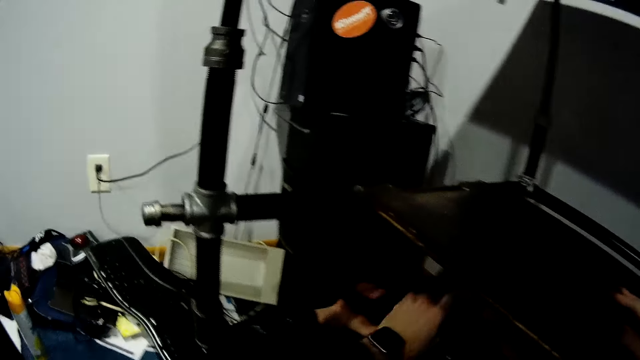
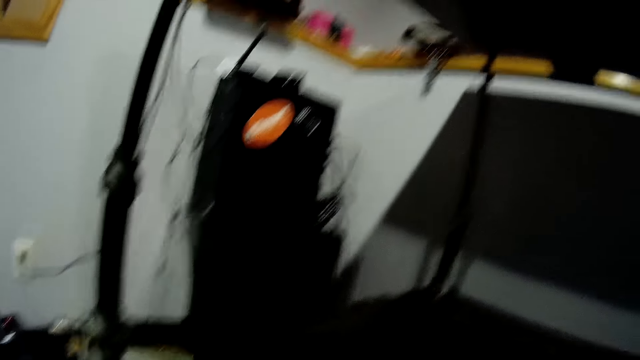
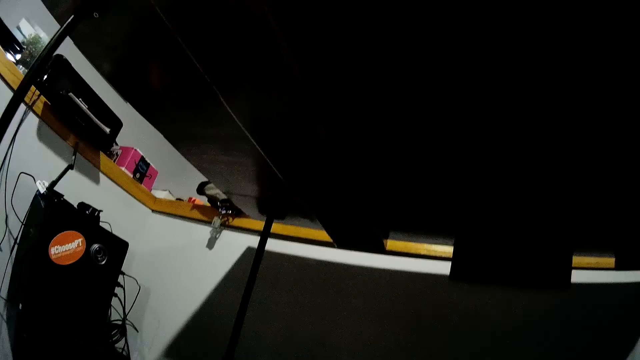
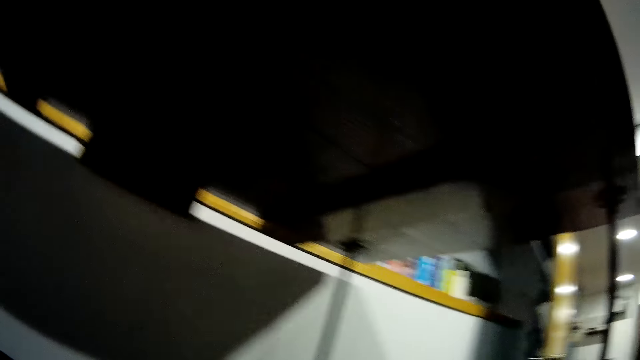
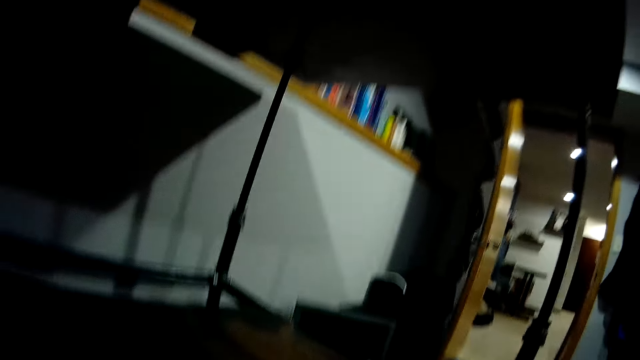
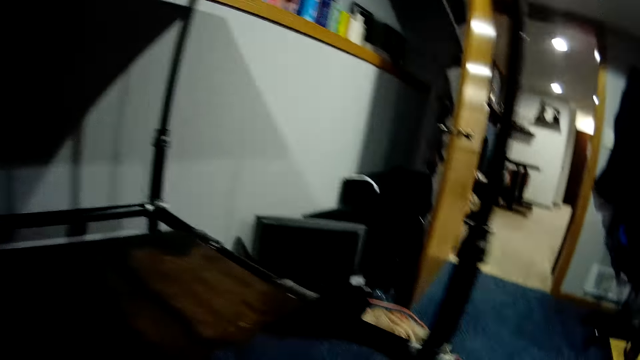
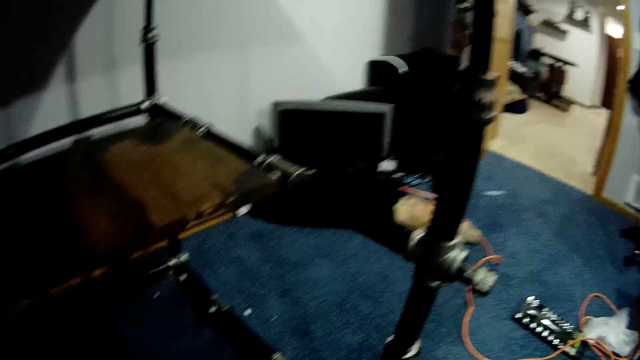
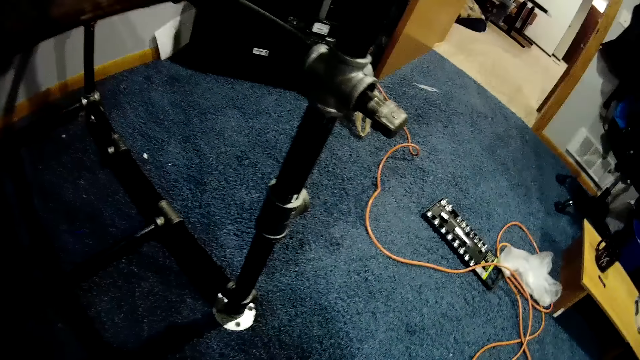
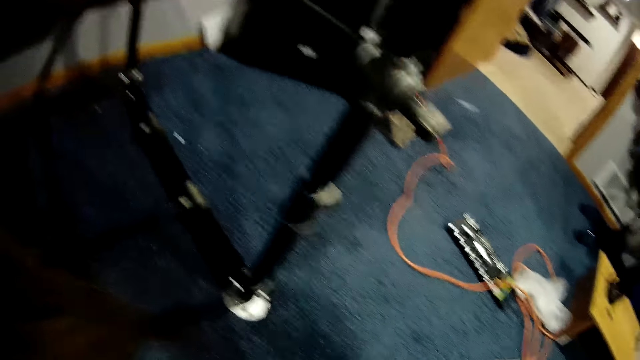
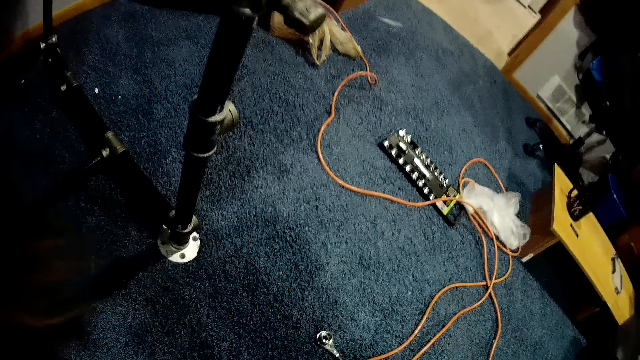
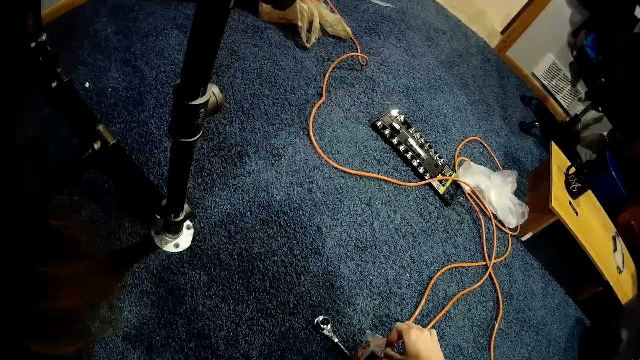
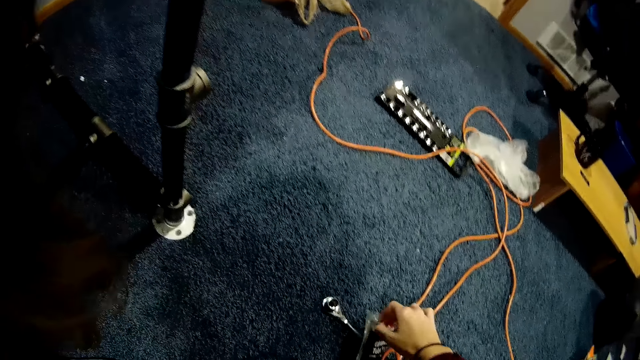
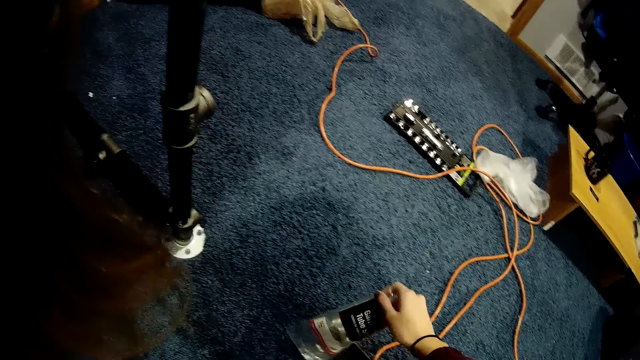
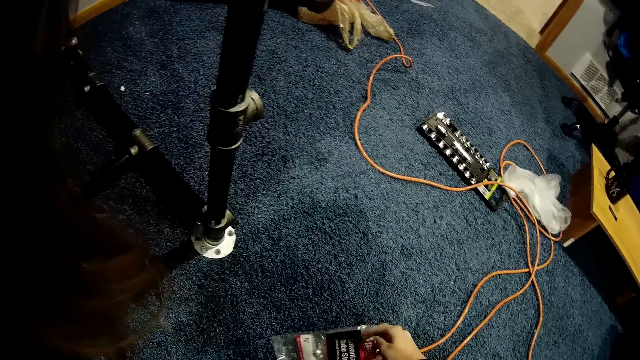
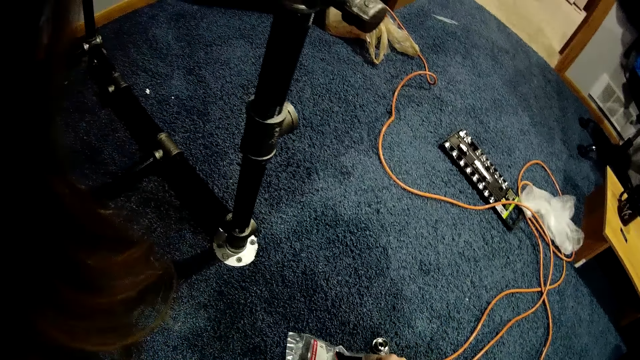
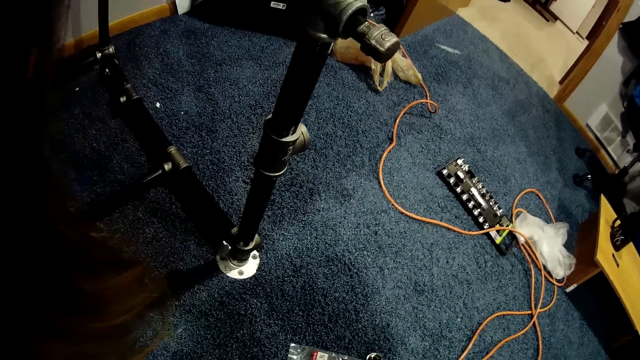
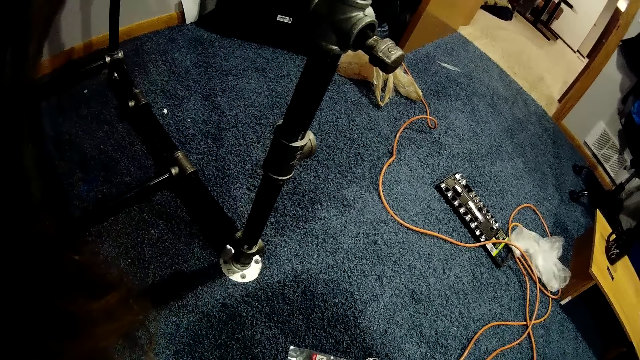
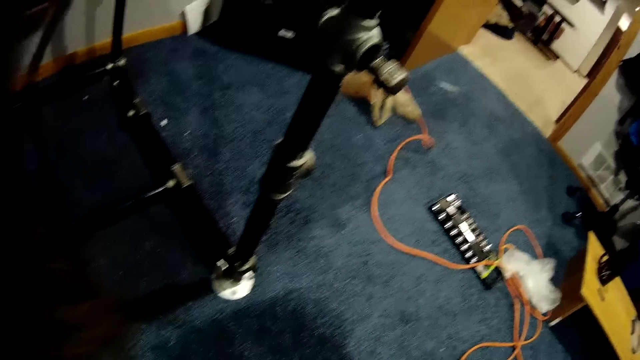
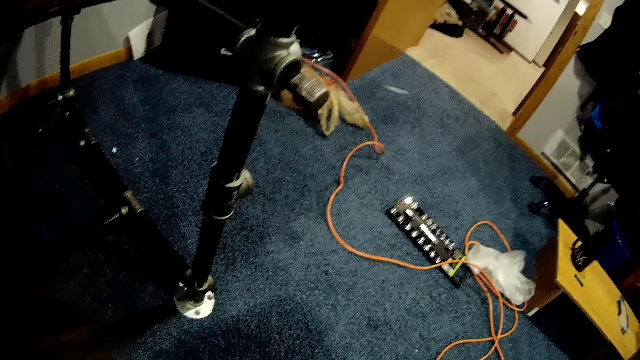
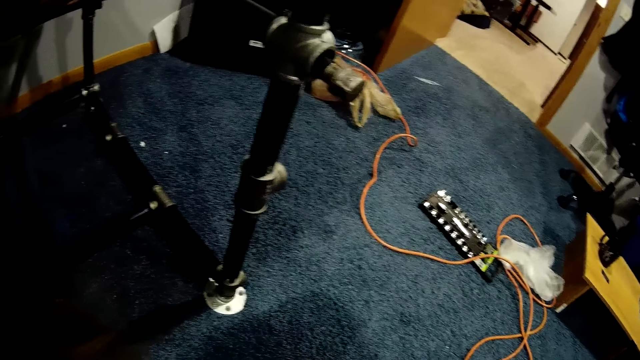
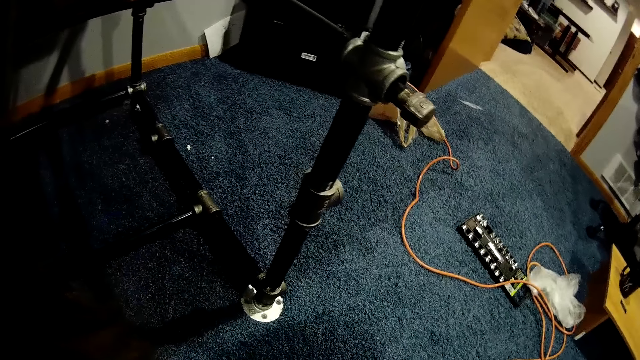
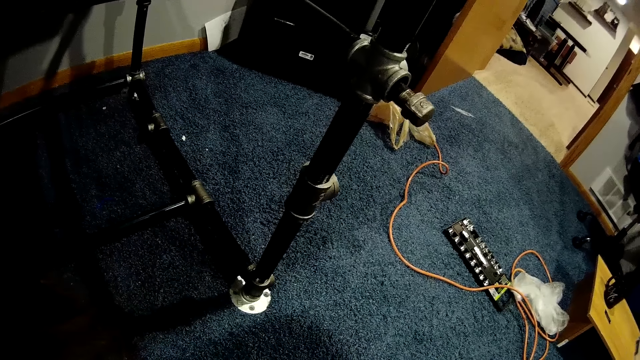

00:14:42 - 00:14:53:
The camera wearer stretches her hand. She looks at the shelf. She removes bolts from a bag of bolts and nuts on the floor with her right hand. She holds a plastic bag.

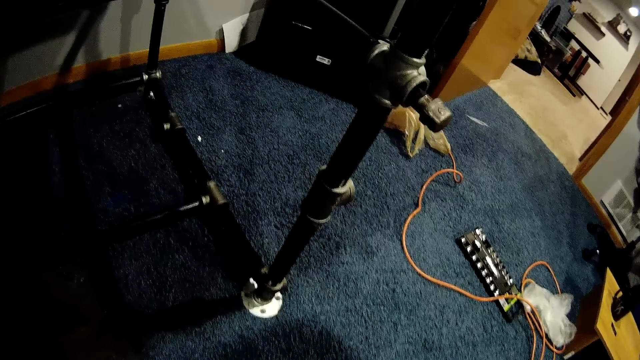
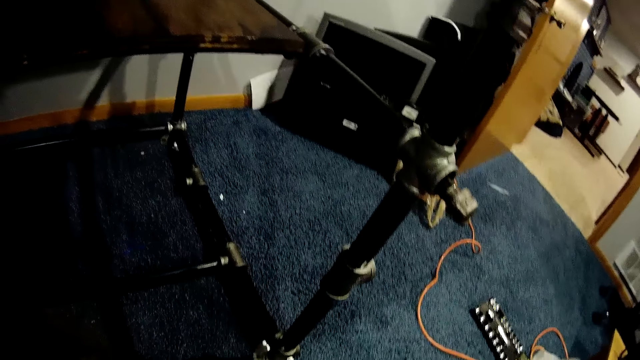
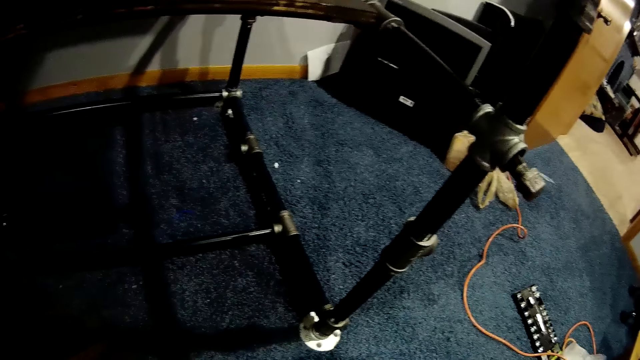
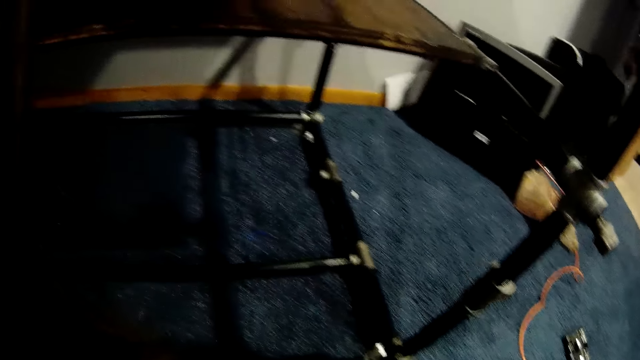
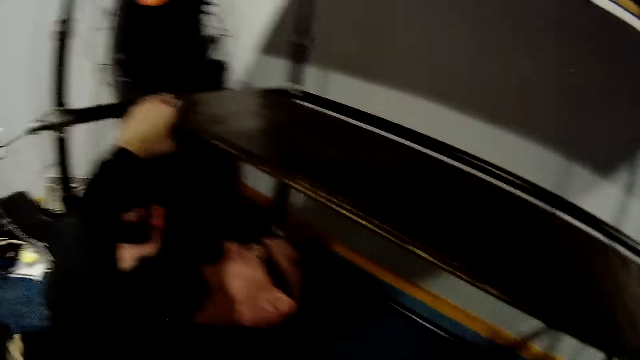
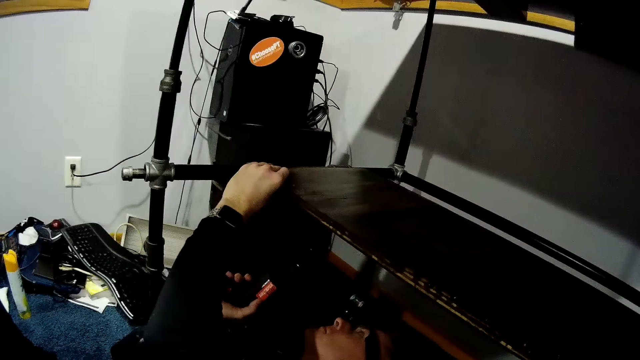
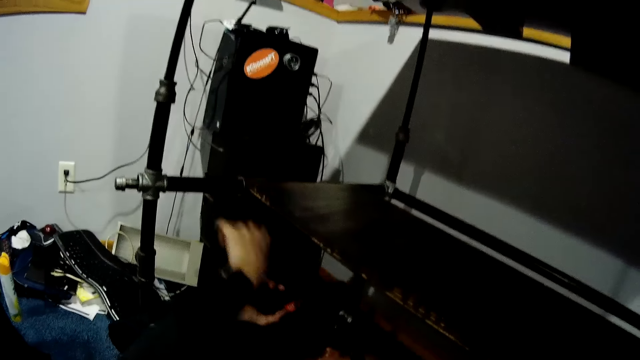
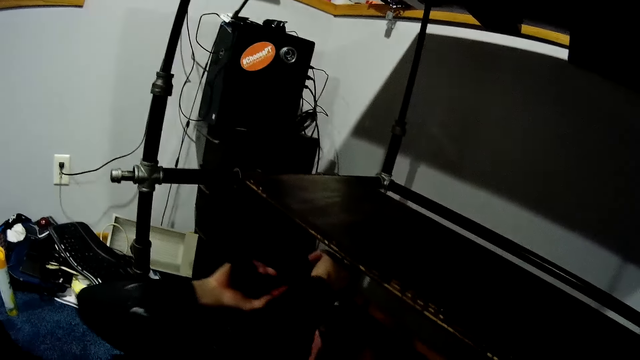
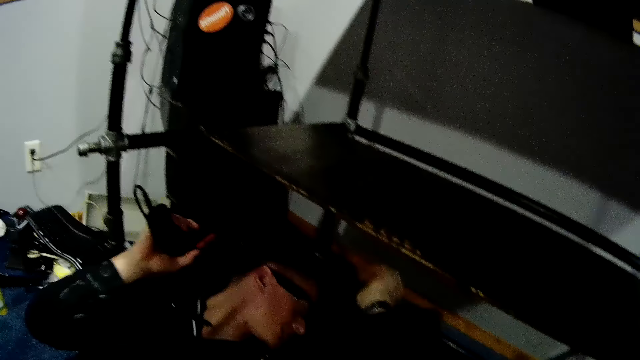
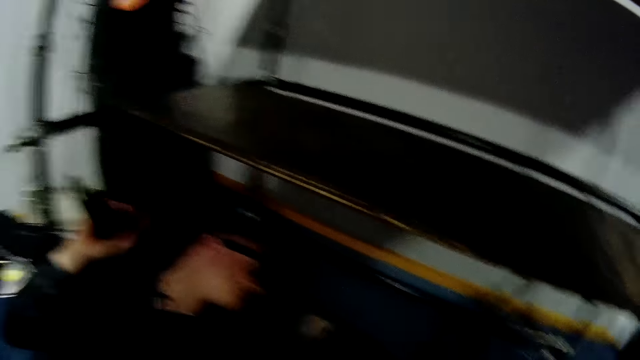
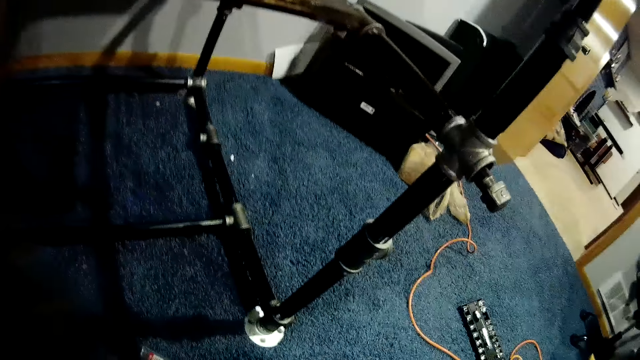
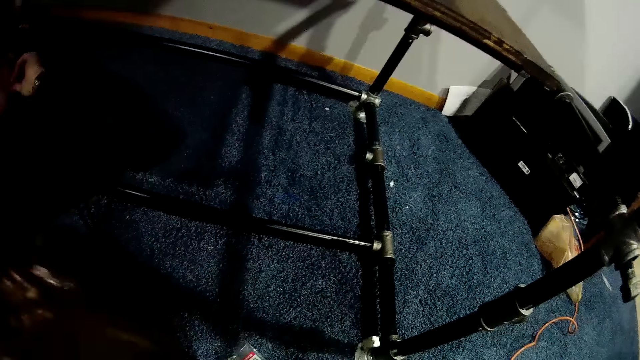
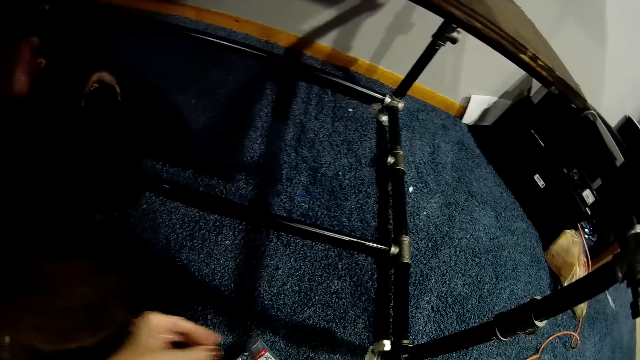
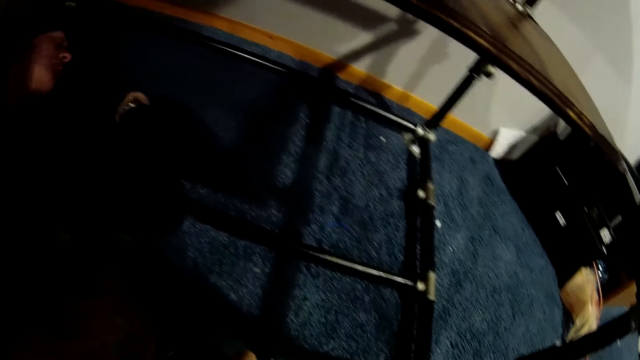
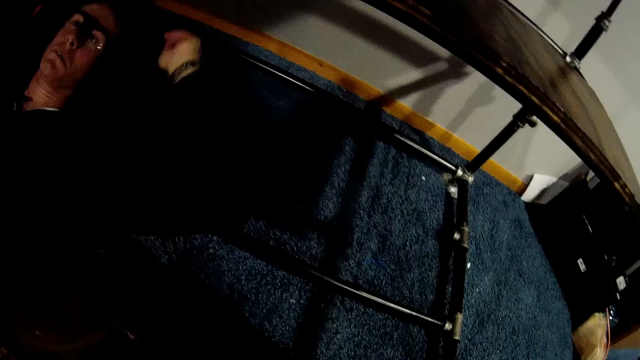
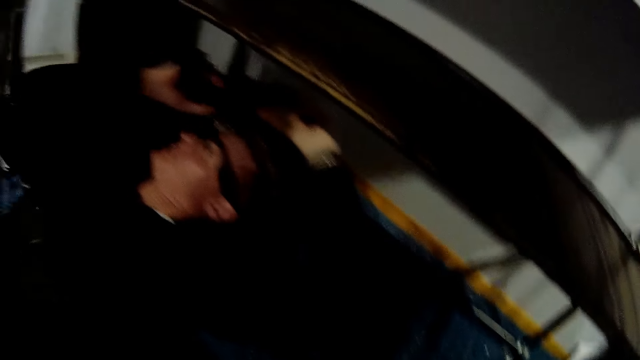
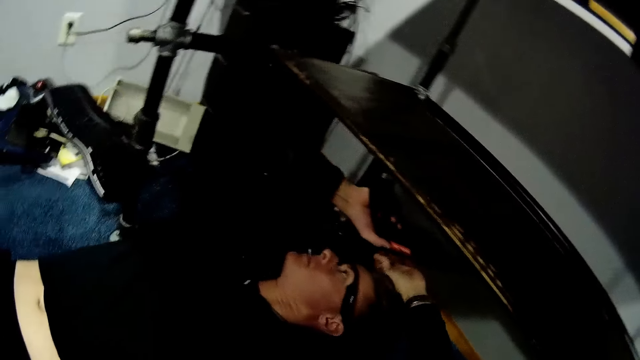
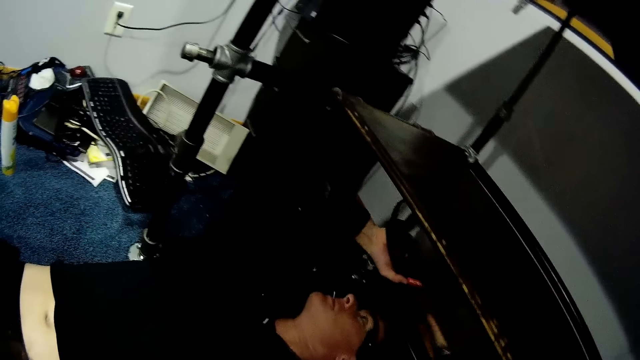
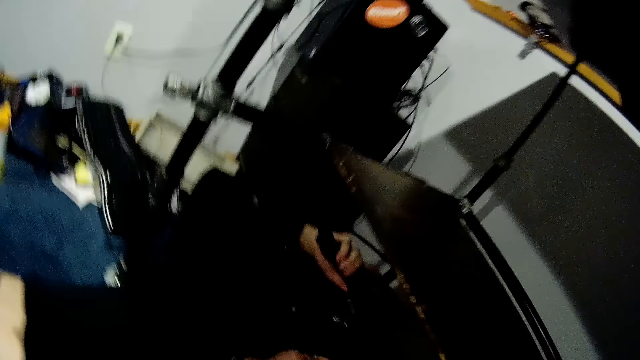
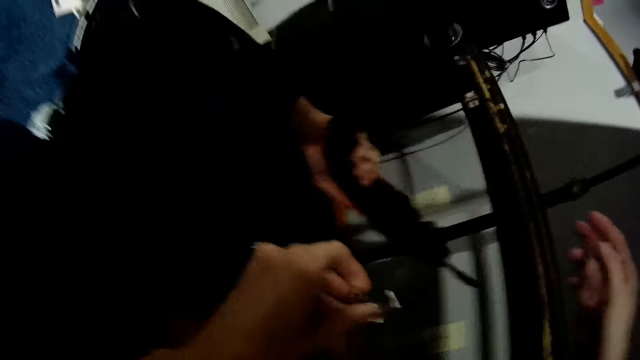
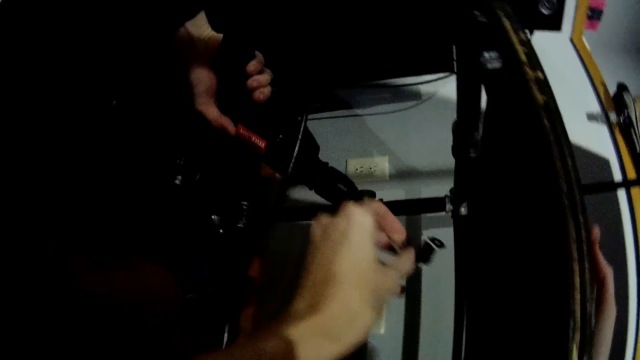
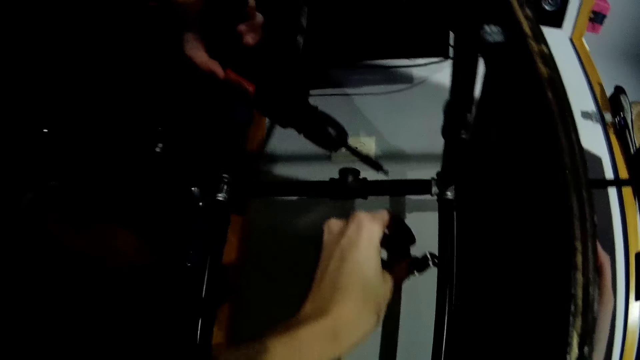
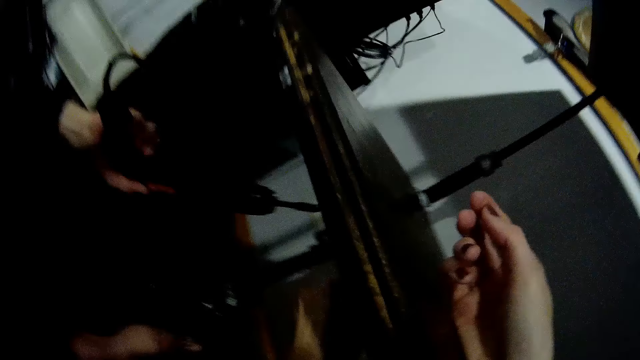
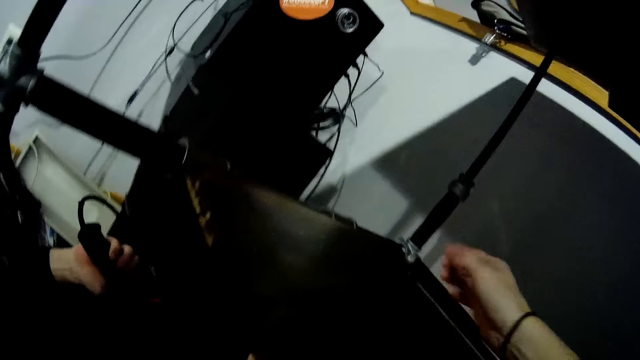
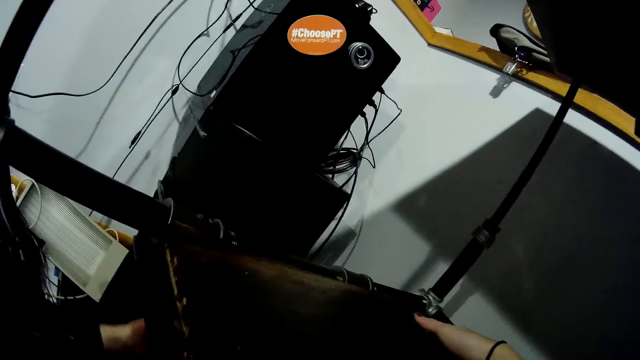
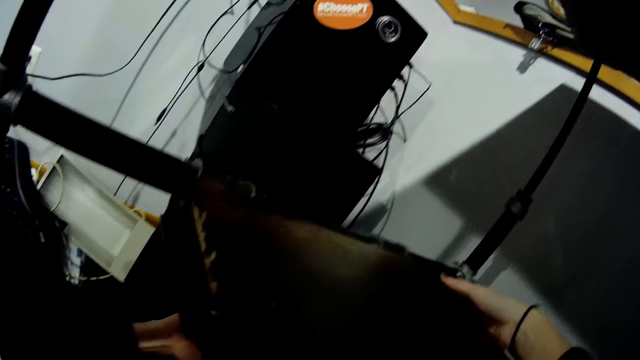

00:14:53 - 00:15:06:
A man holds timber. The man looks aside. The man holds the electric drill in both hands. The camera wearer fits something on the timber. She places a latch under the wooden slab in the table with her left hand. She places her right hand on the wooden slab in the table.
